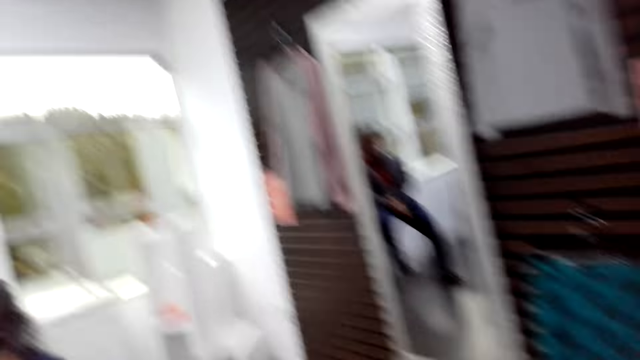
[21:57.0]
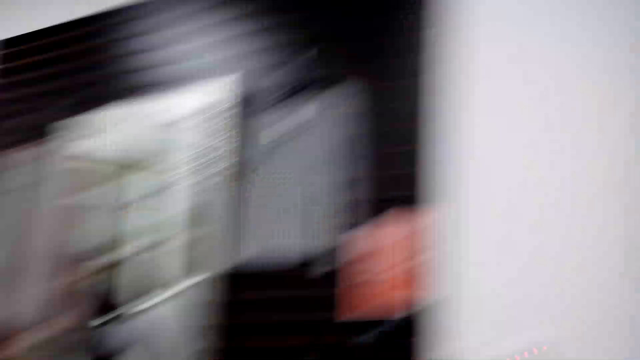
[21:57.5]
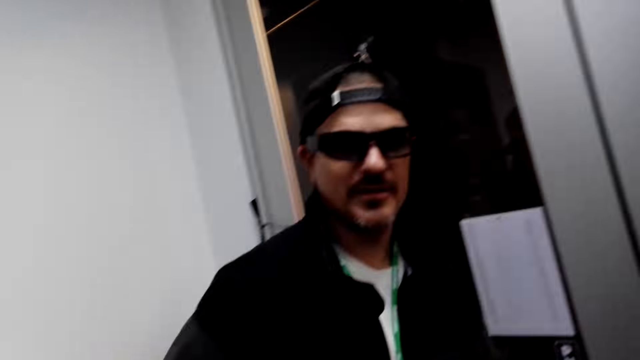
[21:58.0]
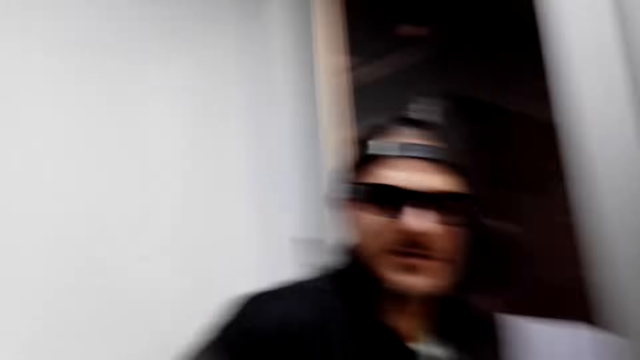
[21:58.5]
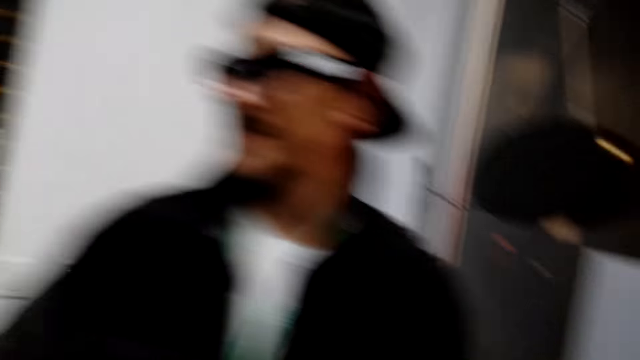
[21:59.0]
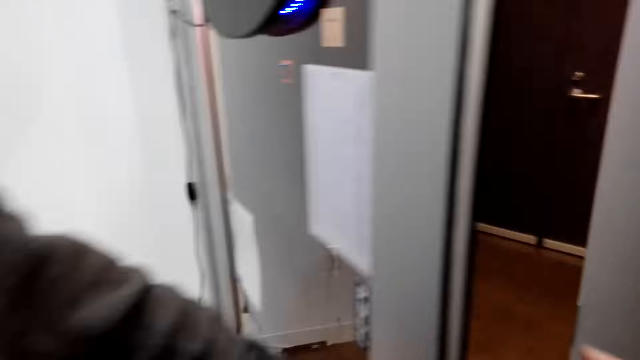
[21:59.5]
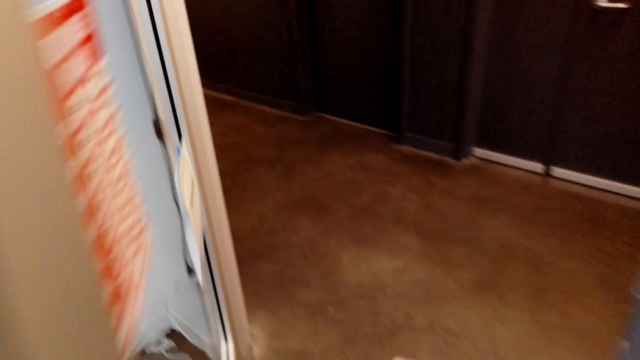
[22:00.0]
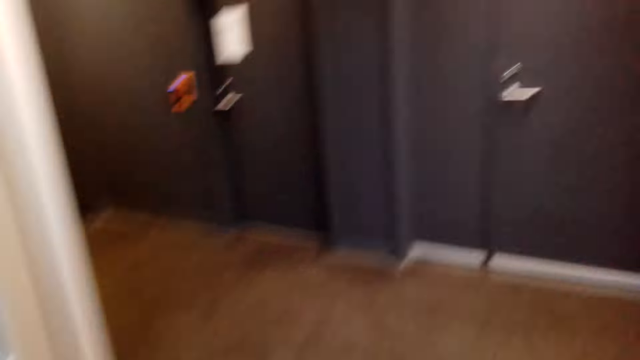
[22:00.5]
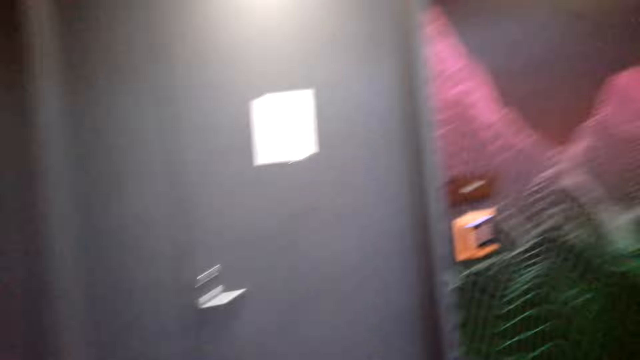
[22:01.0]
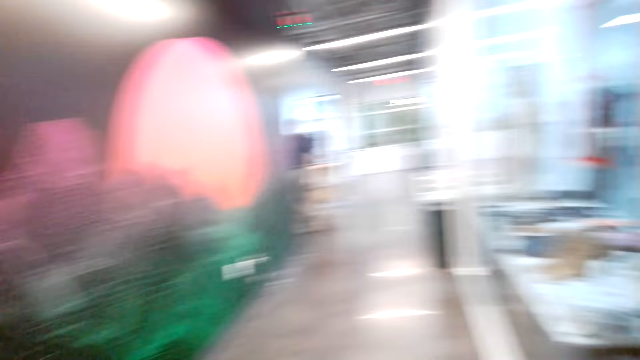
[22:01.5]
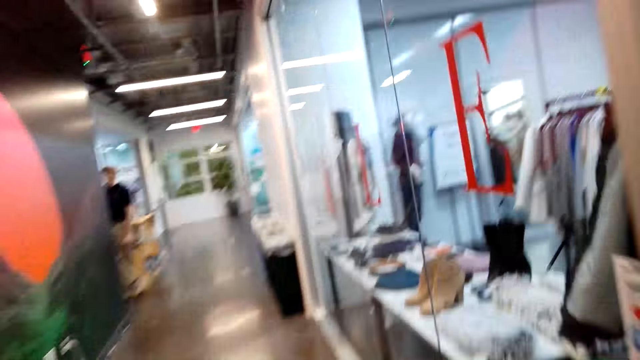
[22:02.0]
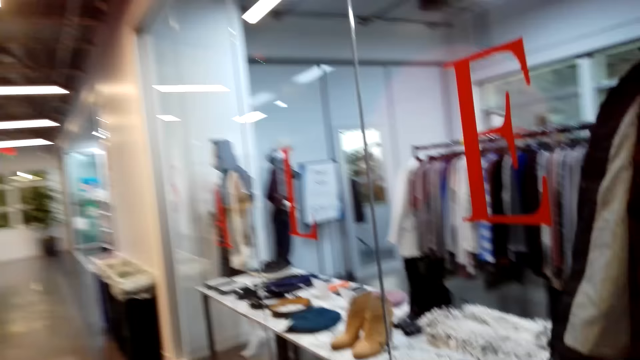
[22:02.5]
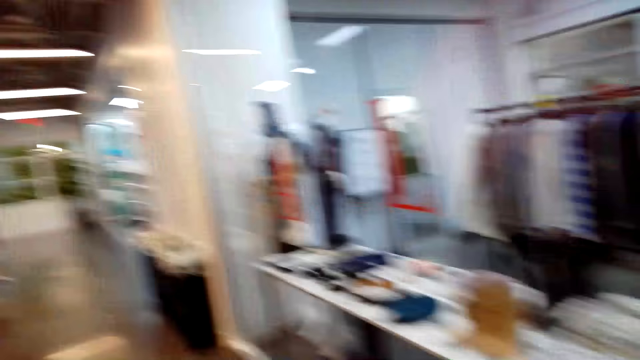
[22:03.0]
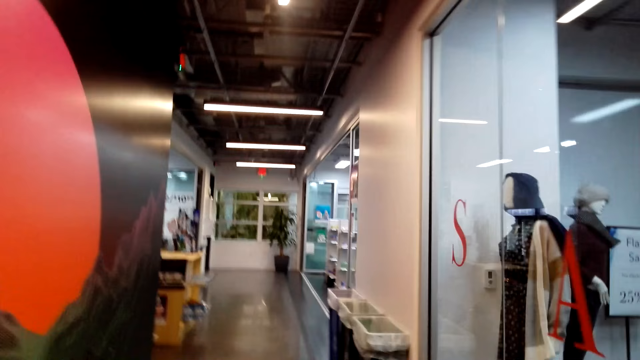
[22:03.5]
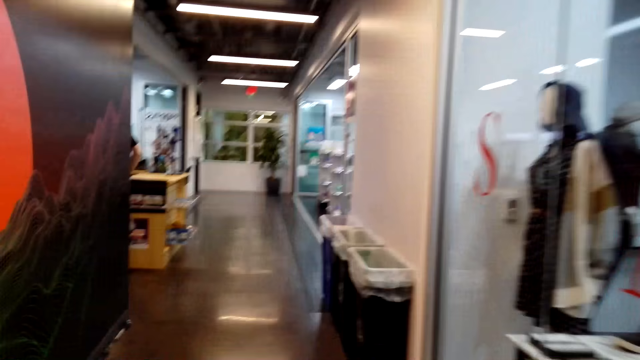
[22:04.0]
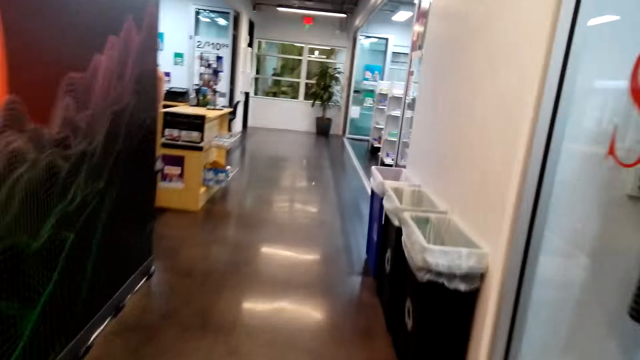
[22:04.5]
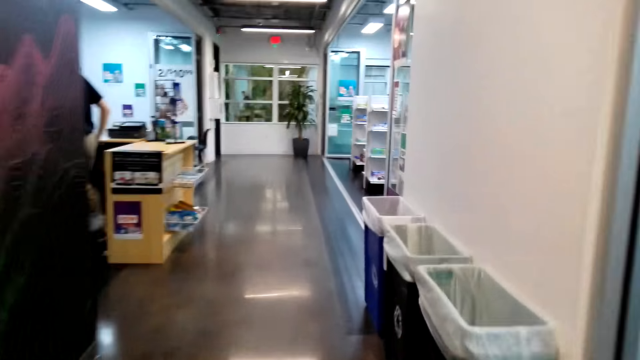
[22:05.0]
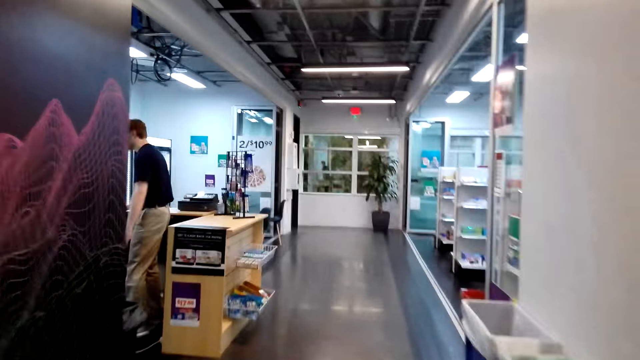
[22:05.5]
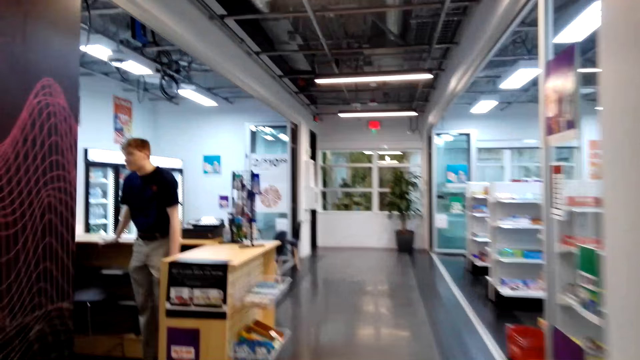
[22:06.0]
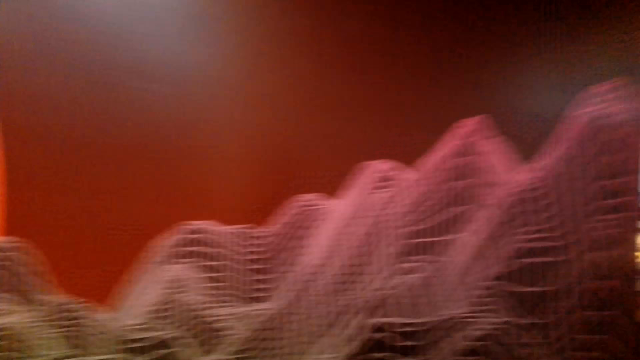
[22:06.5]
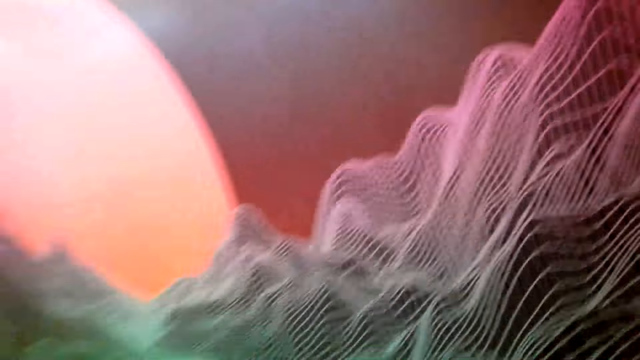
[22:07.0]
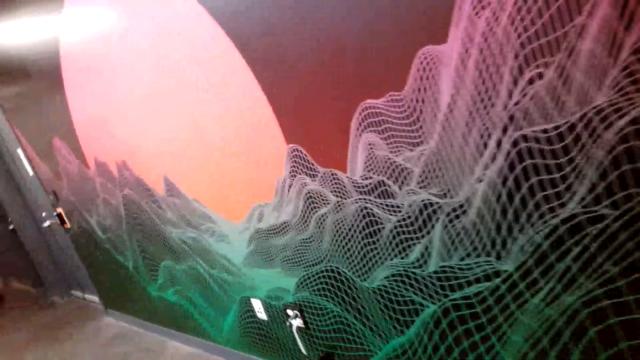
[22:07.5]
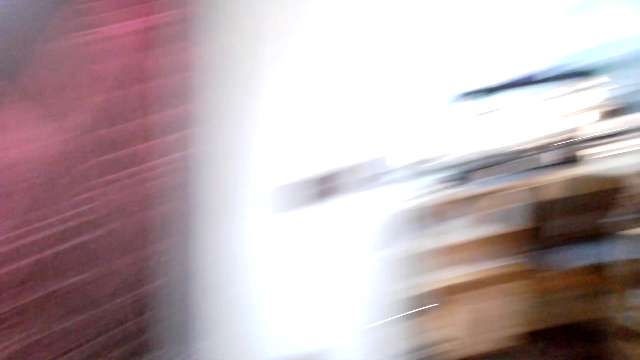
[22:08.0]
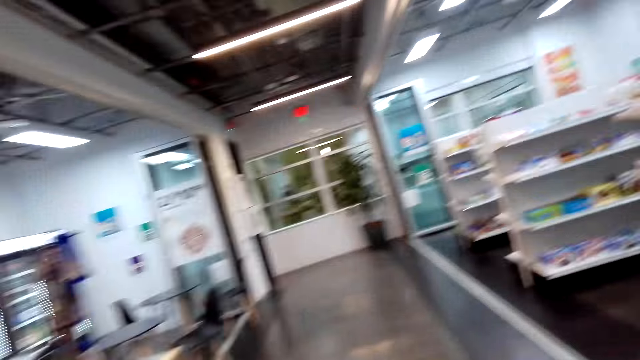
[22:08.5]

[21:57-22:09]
A man opens the door. The camera wearer walks around the boutique. They walk around the shopping mall.

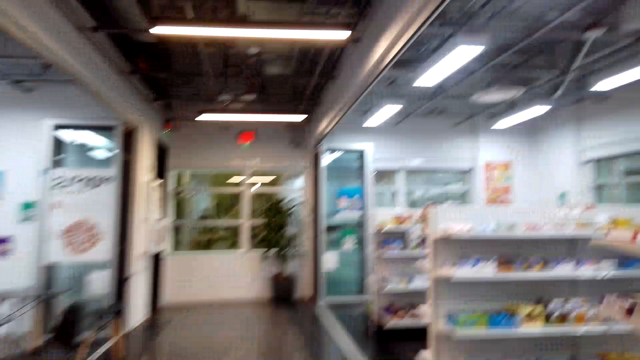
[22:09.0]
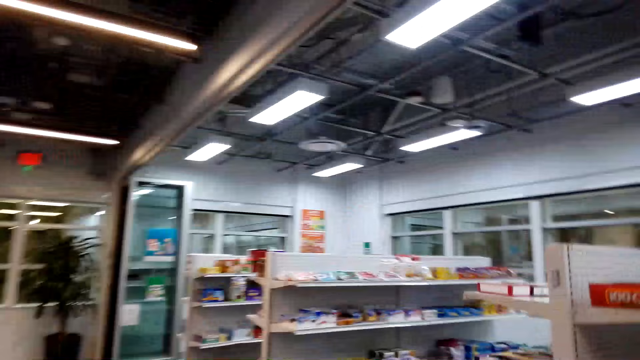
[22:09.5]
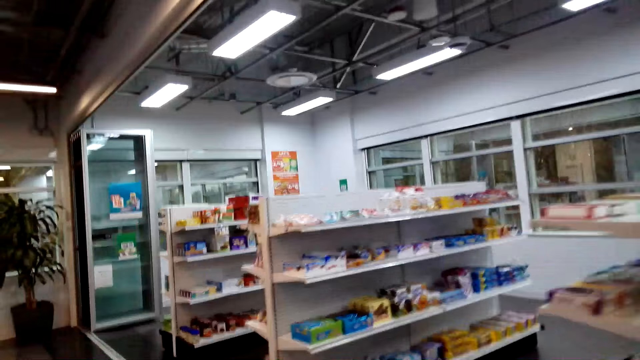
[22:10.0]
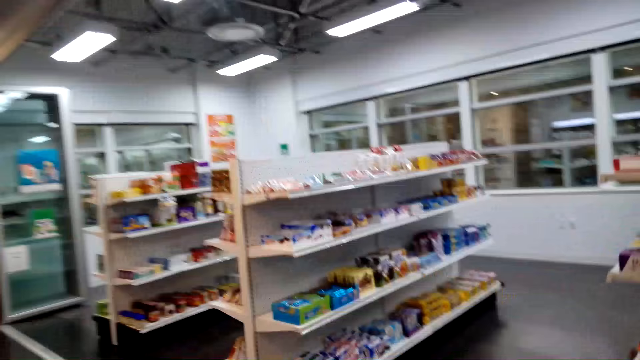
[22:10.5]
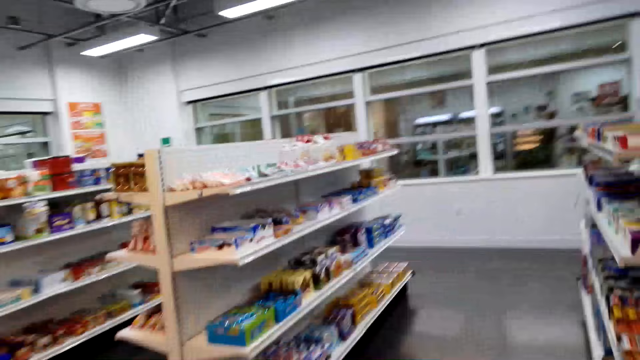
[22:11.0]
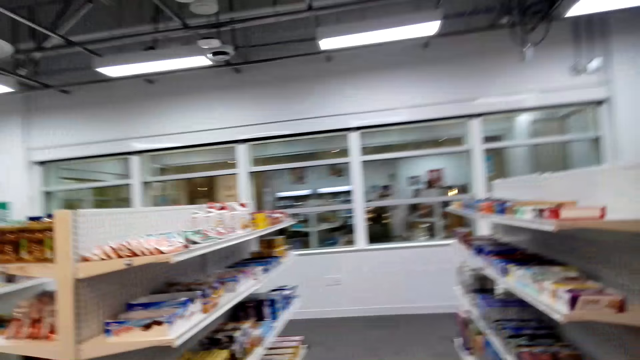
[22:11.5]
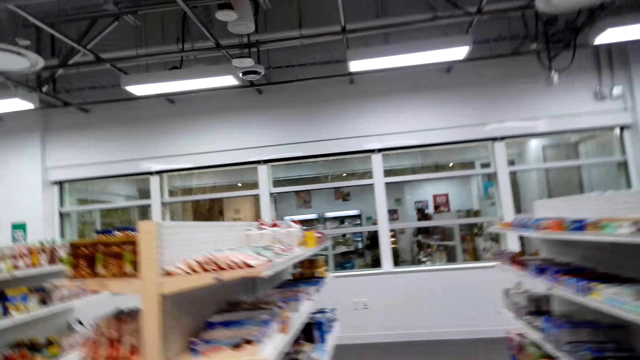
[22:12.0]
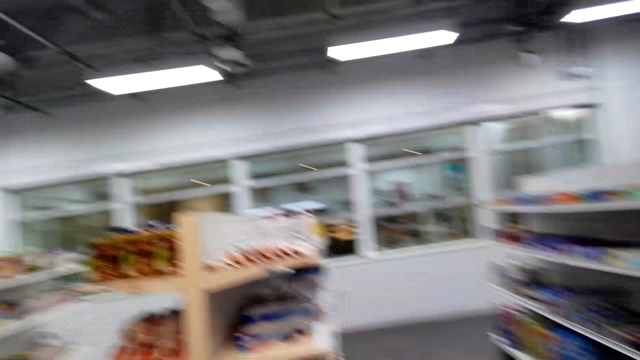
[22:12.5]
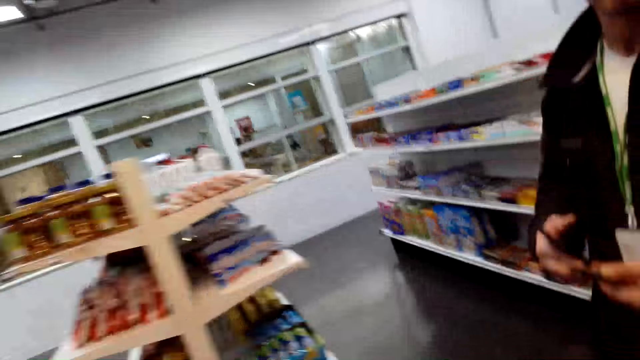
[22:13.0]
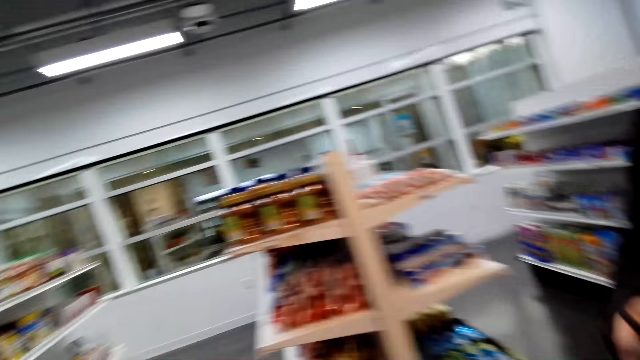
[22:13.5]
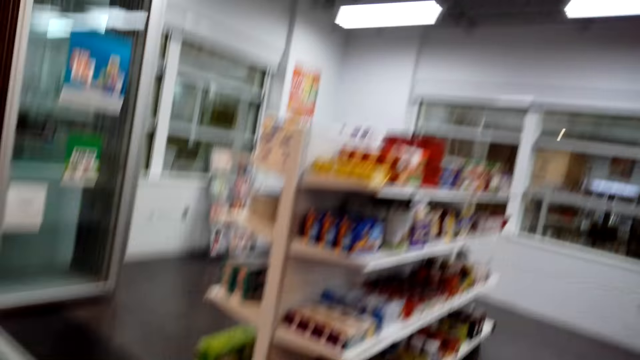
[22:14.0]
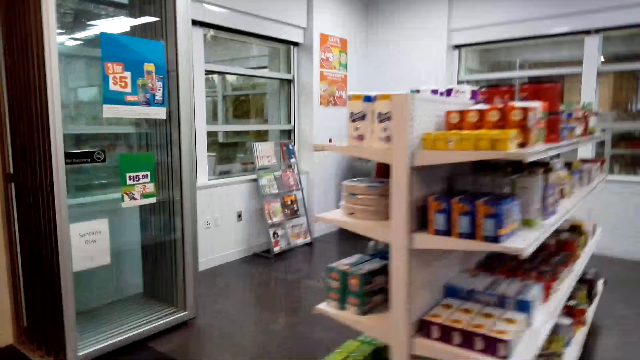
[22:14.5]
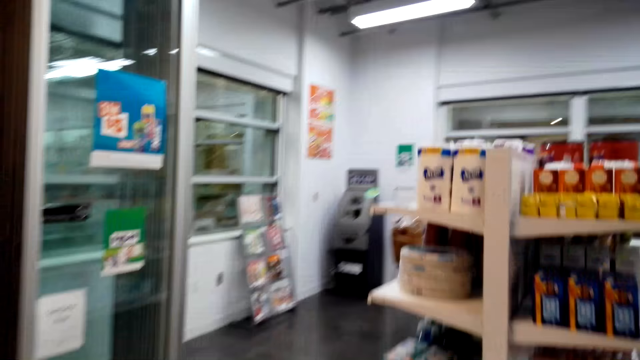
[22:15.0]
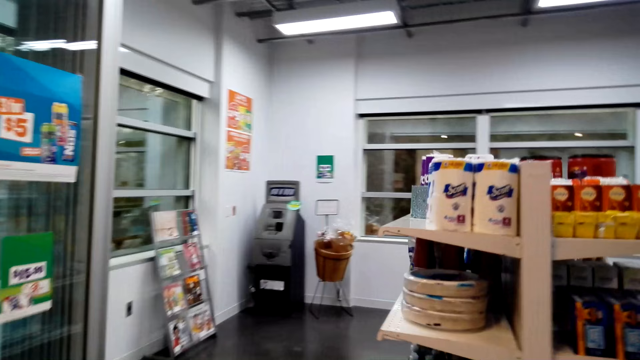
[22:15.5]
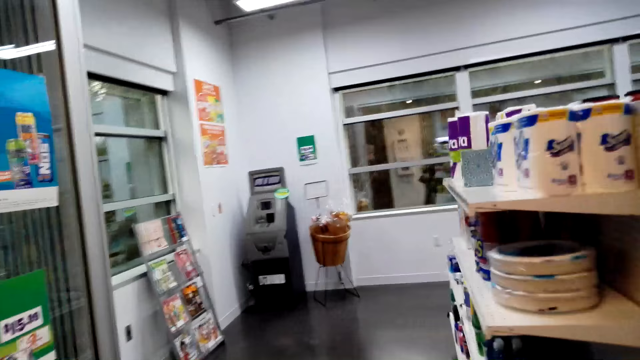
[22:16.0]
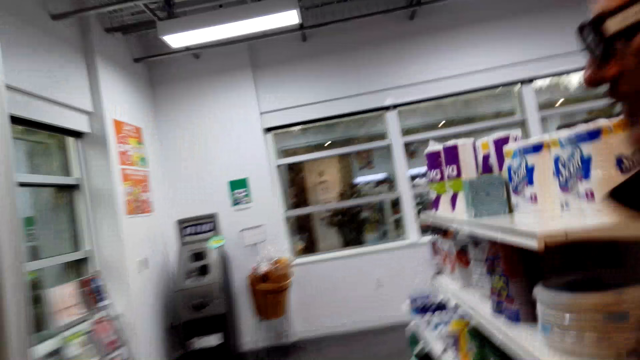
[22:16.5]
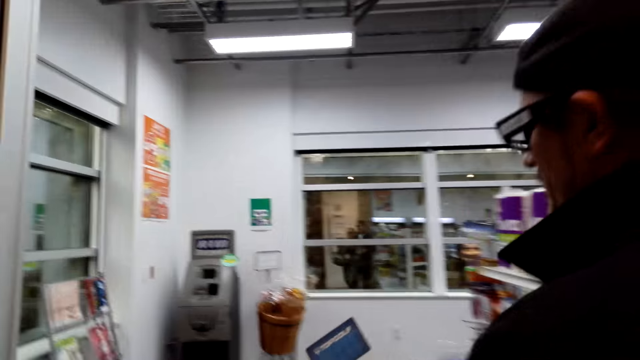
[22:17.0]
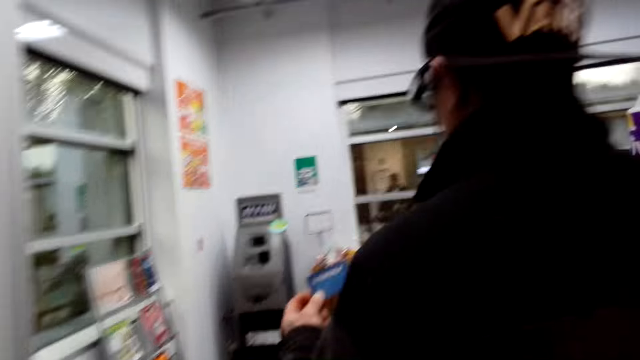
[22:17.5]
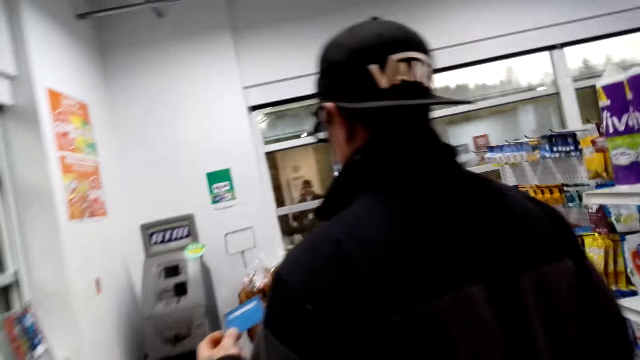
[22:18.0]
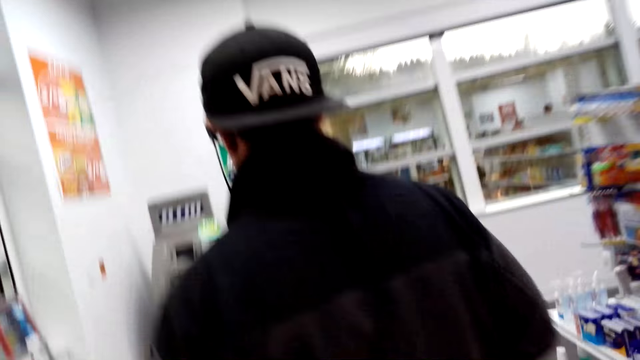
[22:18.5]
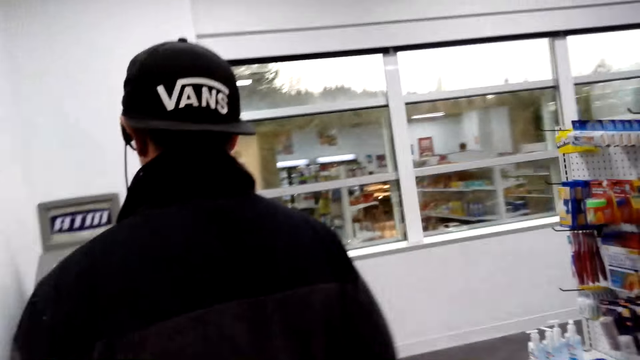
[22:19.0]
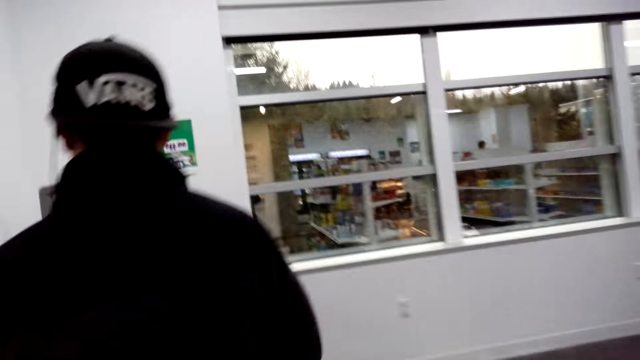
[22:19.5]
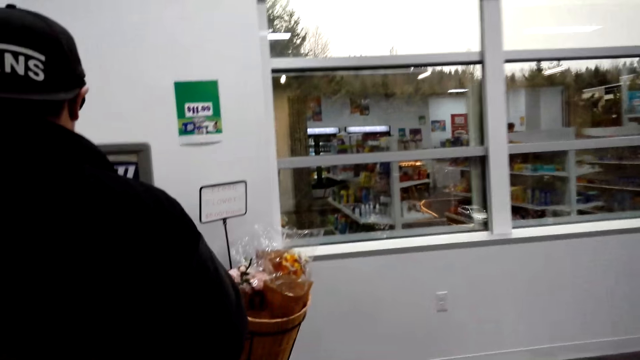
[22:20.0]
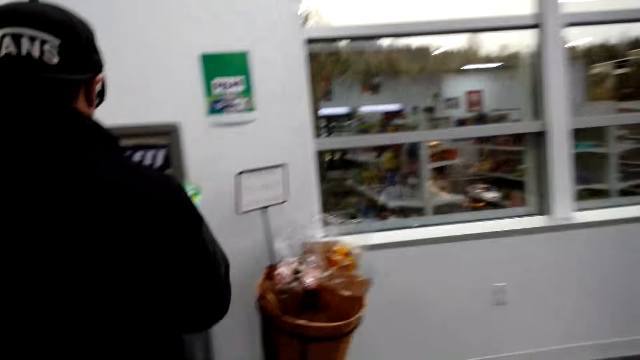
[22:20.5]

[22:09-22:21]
A man walks to the ATM machine.
